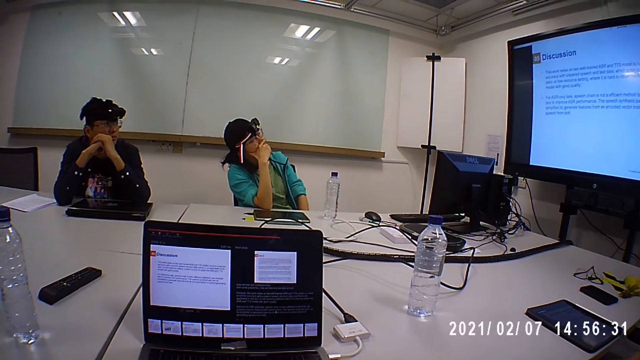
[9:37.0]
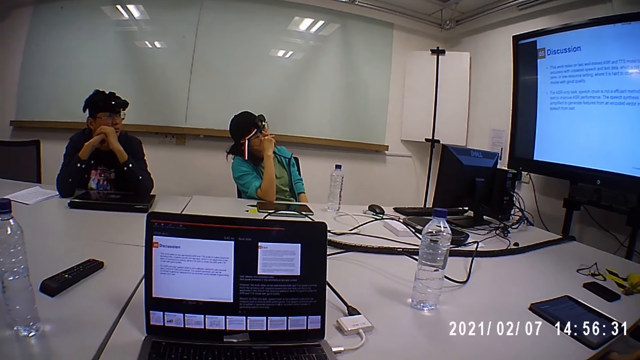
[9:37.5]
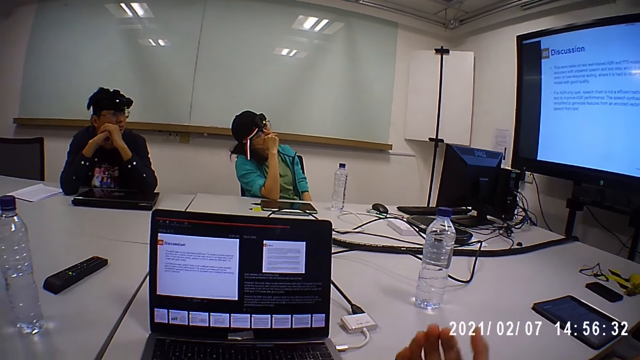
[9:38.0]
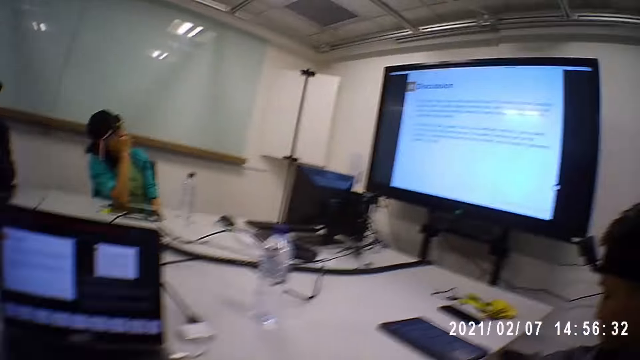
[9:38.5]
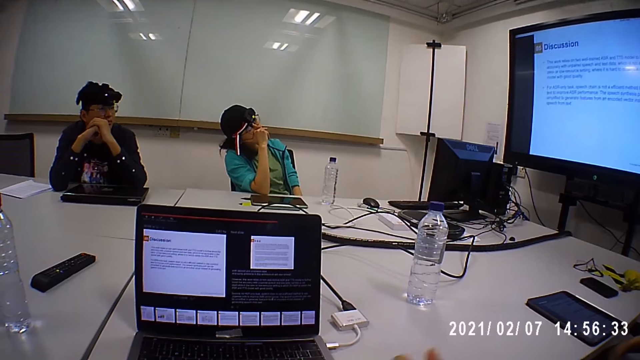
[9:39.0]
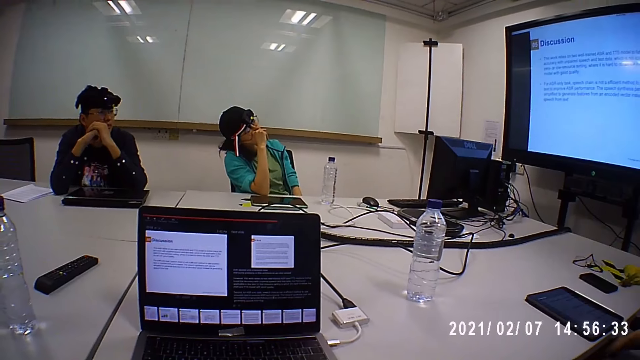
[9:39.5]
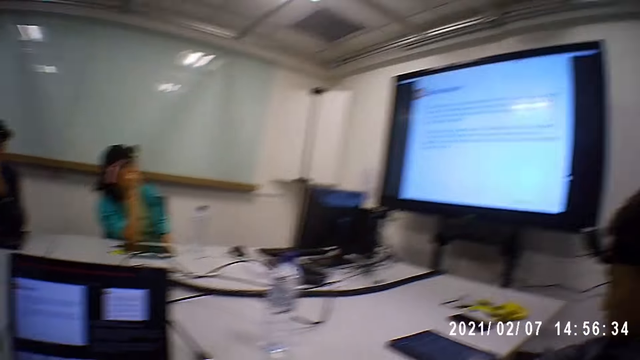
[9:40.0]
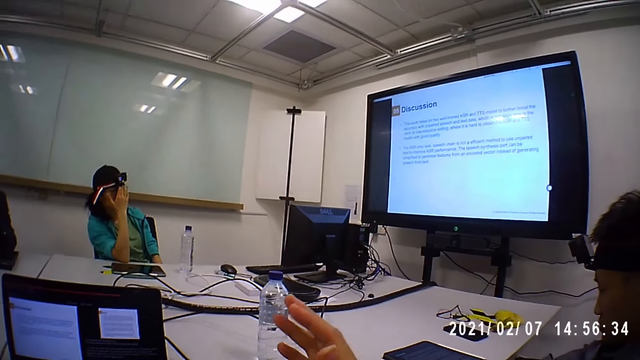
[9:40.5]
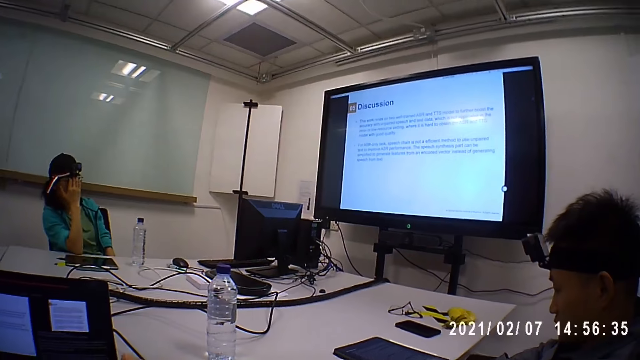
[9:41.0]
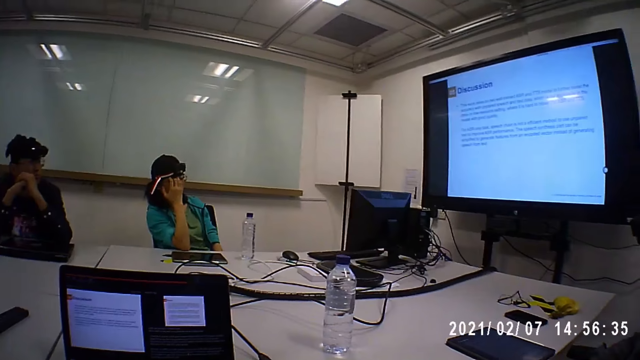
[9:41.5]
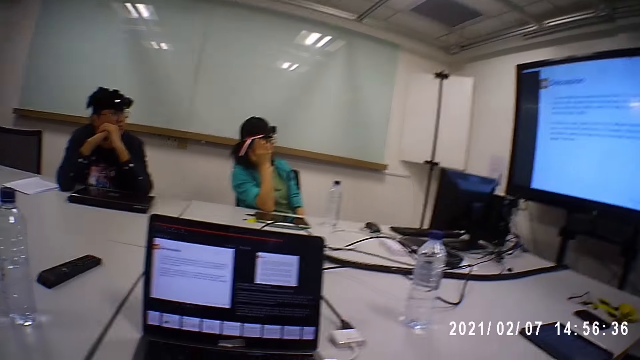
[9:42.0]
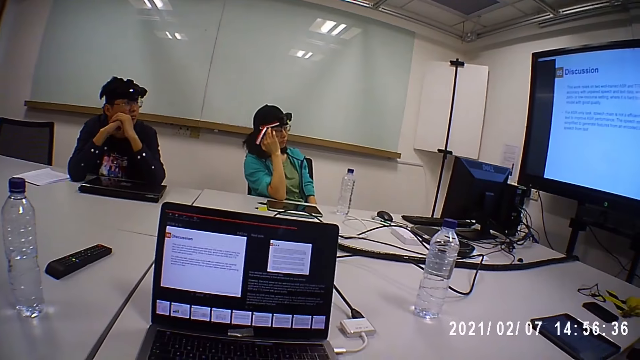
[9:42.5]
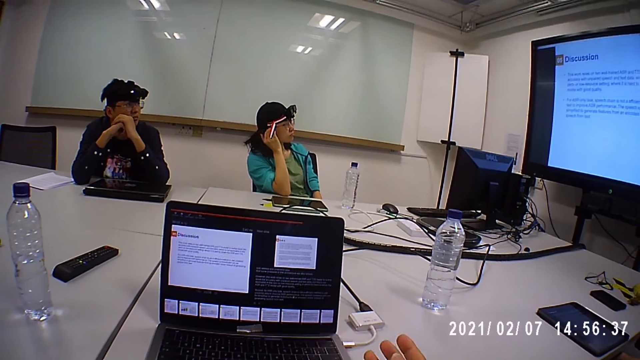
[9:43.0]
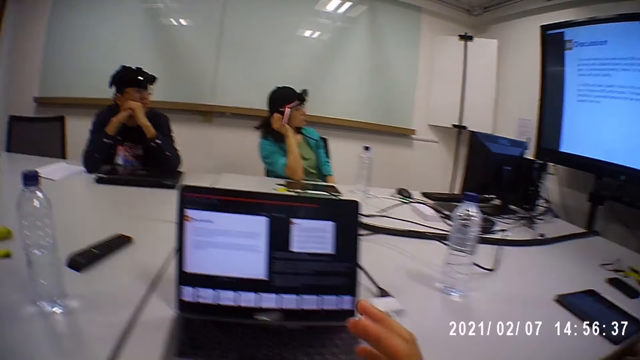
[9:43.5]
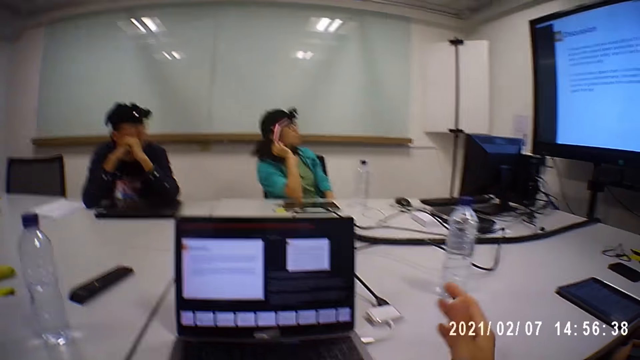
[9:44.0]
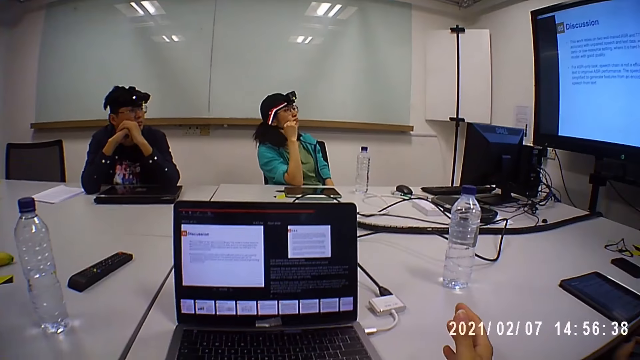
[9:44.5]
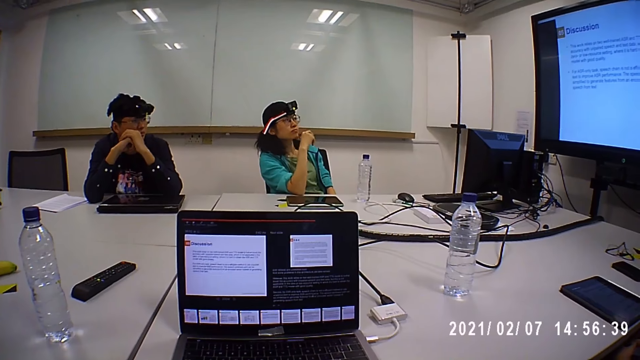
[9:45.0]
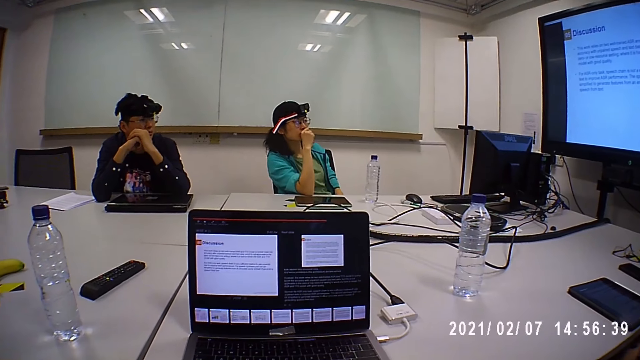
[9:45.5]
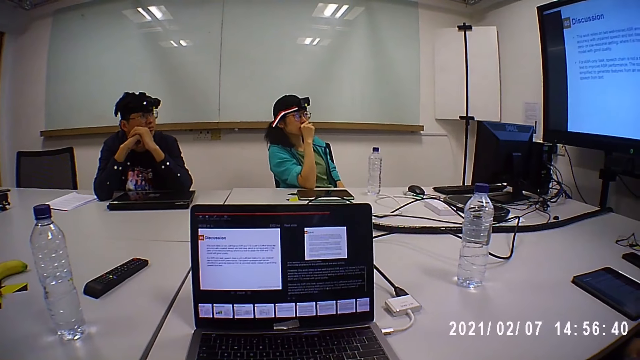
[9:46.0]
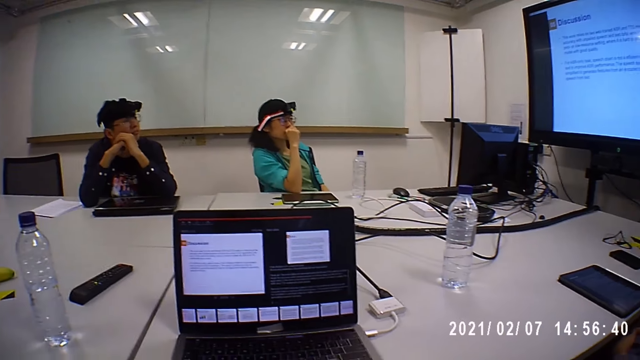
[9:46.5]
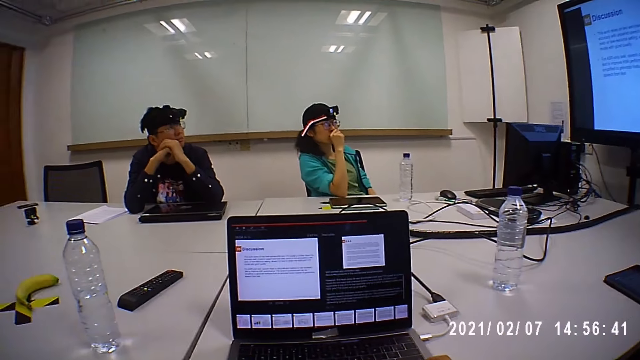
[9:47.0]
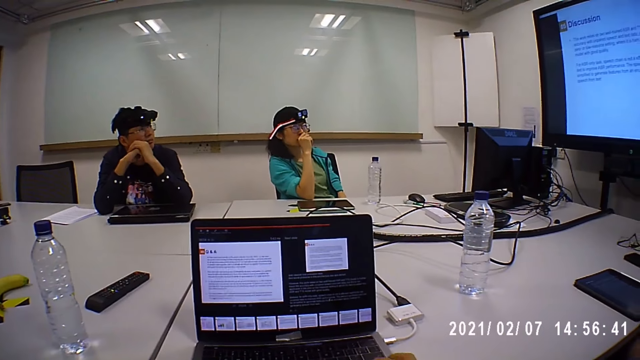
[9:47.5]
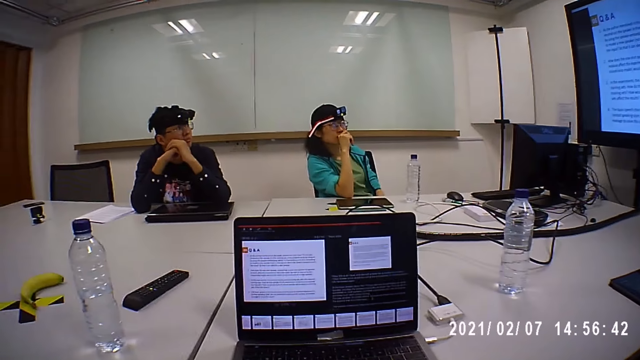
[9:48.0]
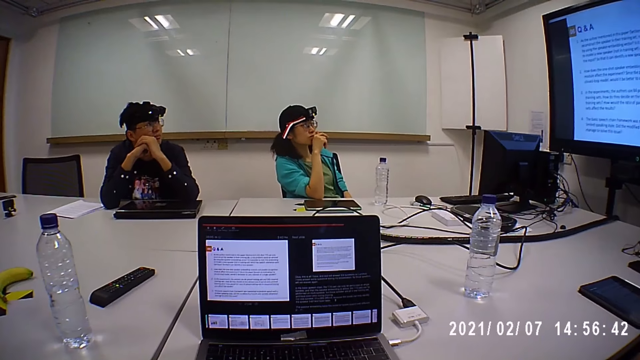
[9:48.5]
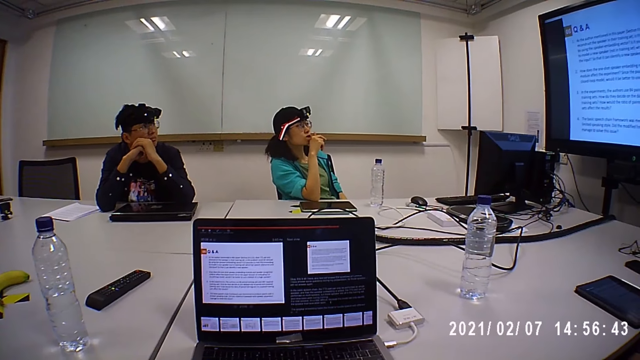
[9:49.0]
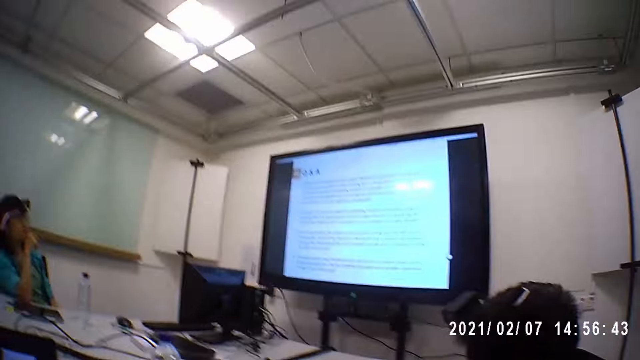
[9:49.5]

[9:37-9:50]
A woman looks on the screen. The woman itches her head with her right hand. The camera wearer moves the hand.

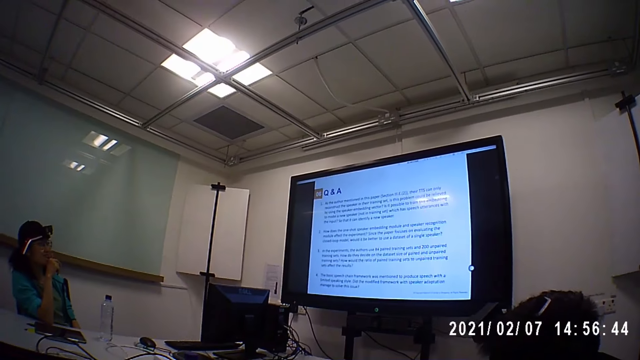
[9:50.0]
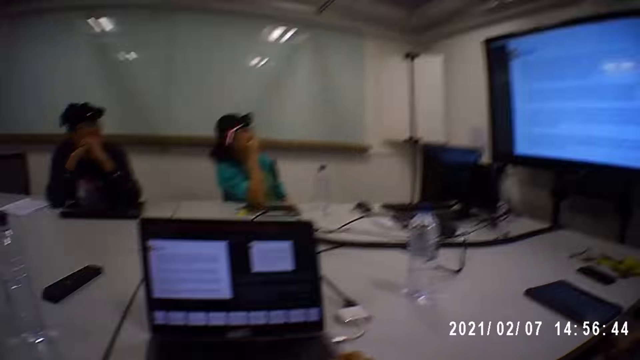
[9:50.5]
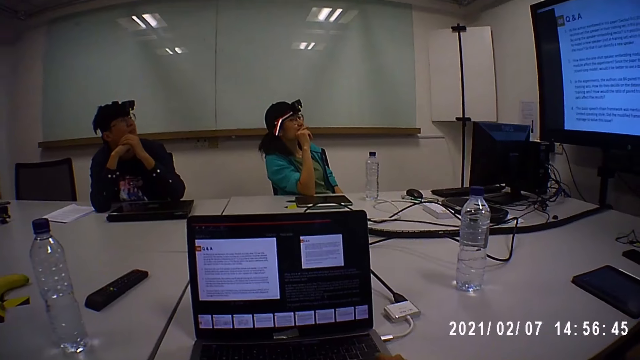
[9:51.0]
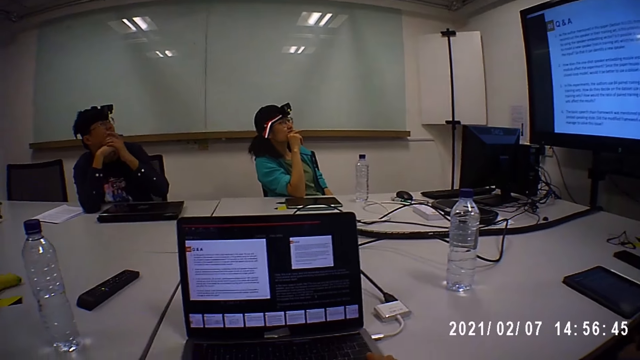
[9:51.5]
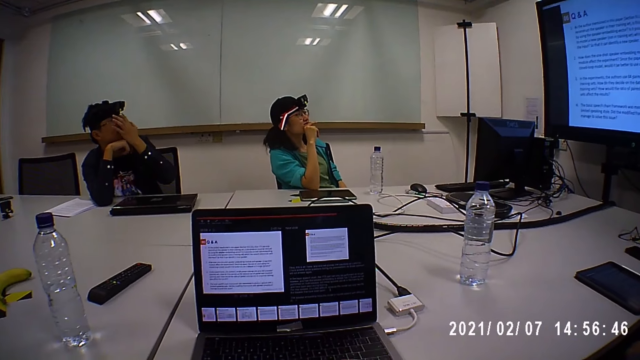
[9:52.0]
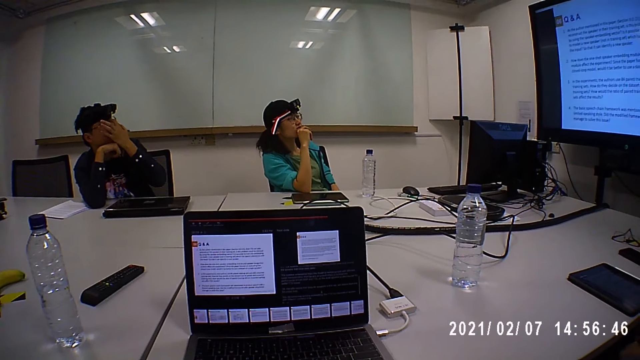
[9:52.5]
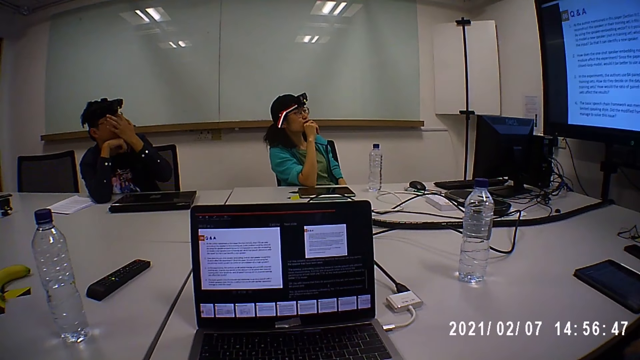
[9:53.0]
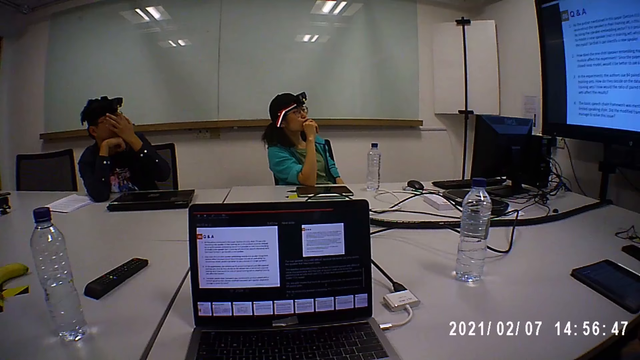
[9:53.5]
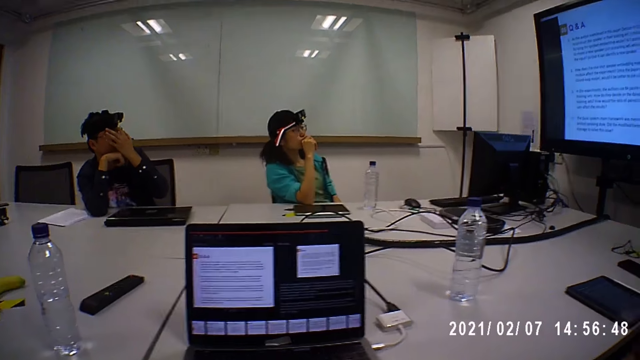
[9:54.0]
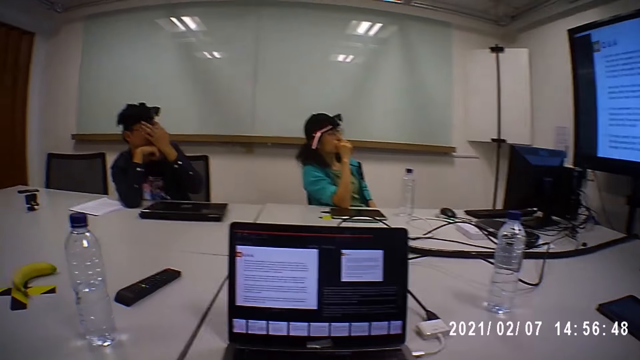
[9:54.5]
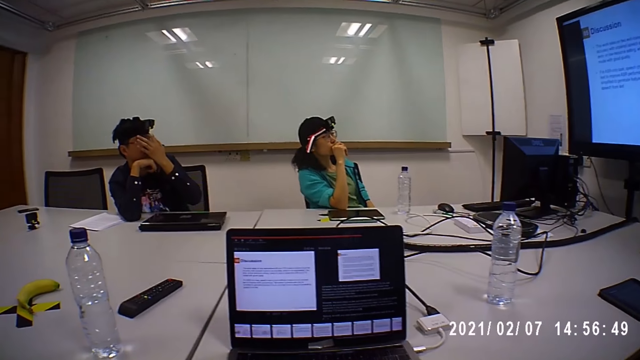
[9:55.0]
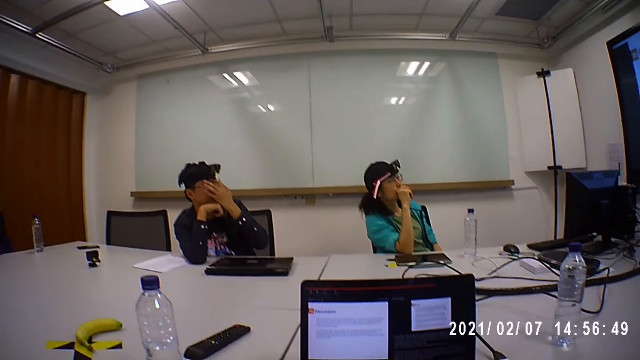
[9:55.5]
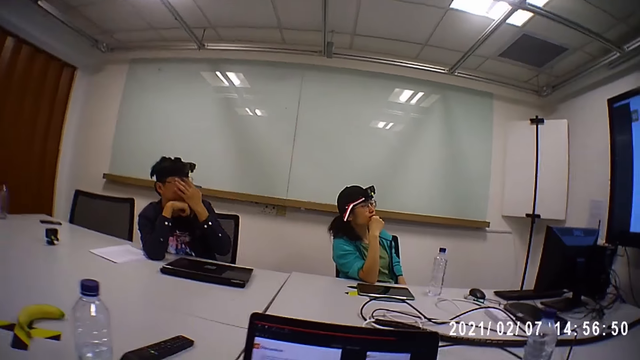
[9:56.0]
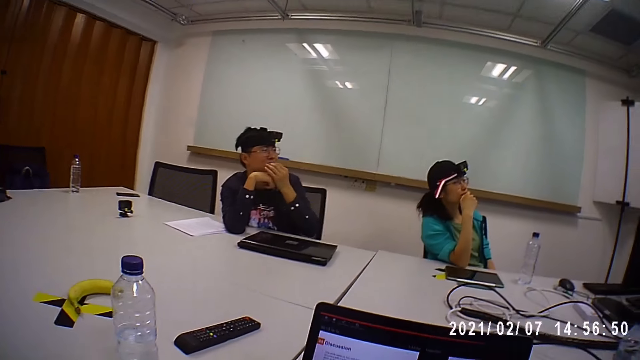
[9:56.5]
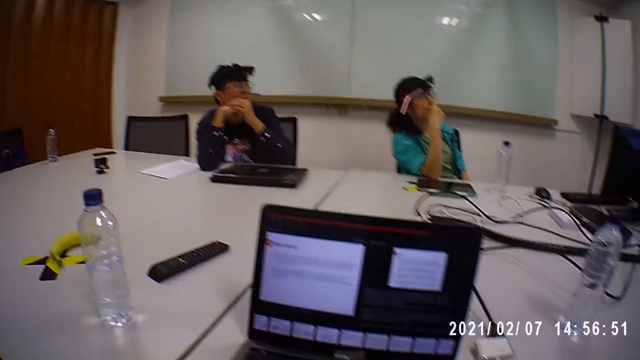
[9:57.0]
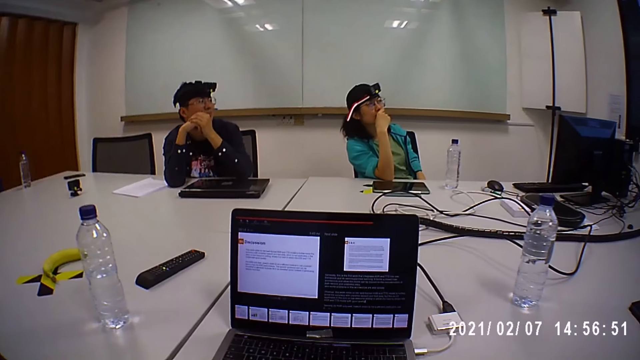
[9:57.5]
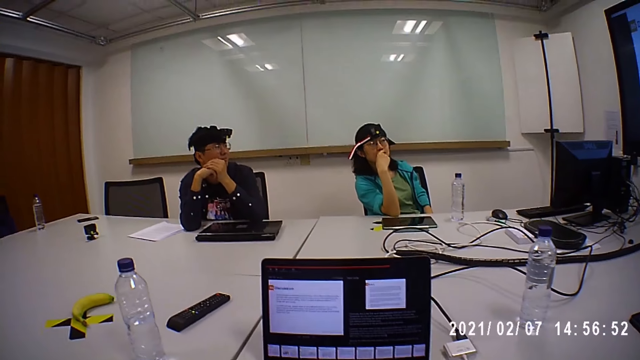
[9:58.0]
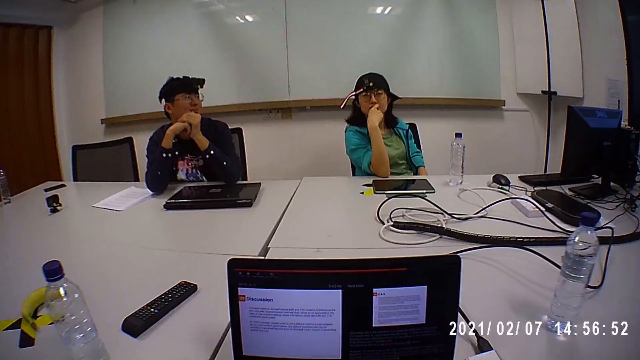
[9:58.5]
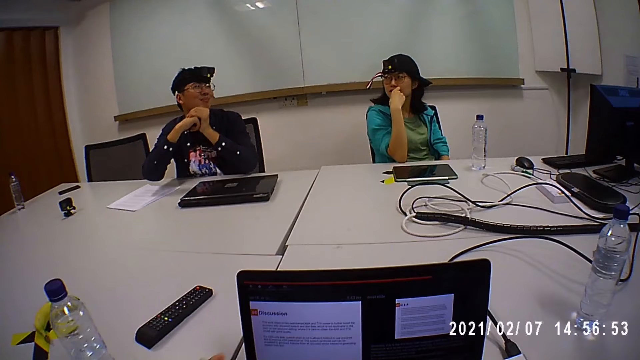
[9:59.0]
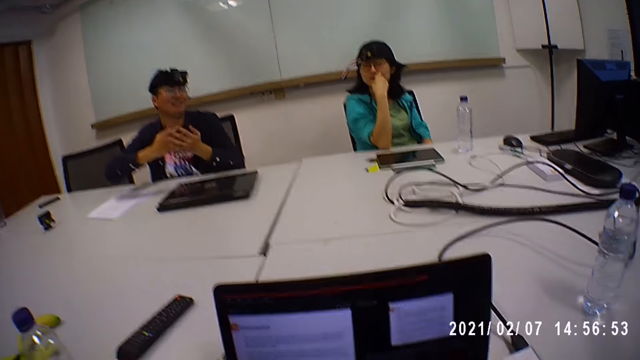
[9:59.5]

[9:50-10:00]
A man itches his head with his left hand. The man touches the face. The man speaks to the camera wearer.
